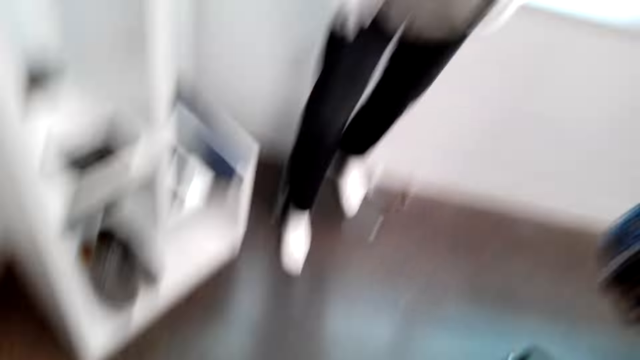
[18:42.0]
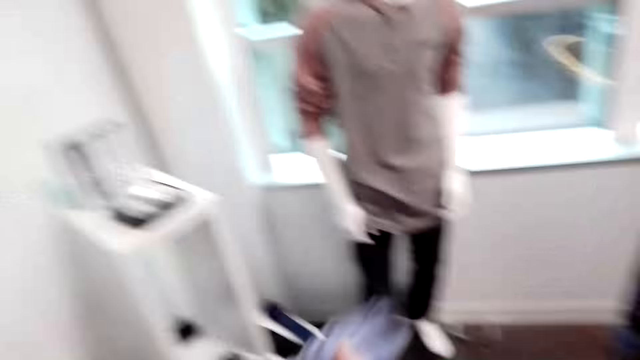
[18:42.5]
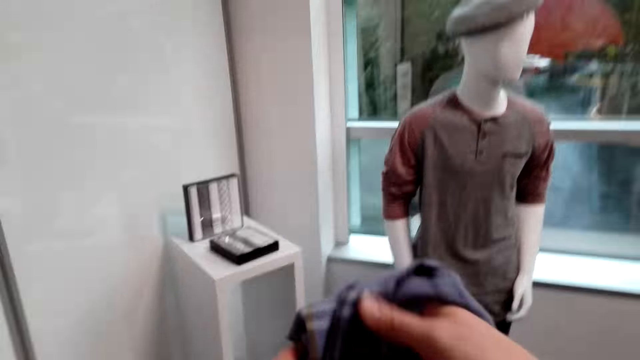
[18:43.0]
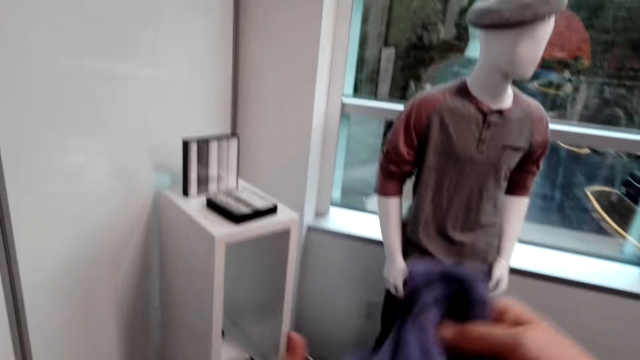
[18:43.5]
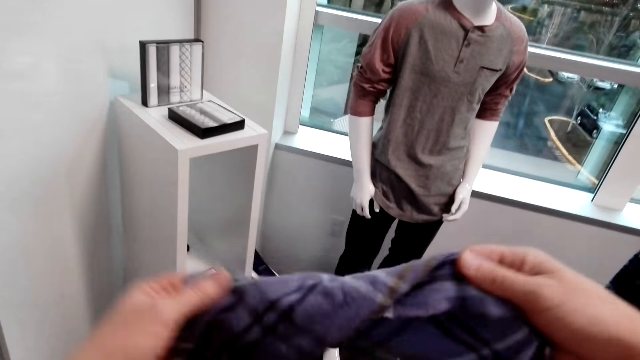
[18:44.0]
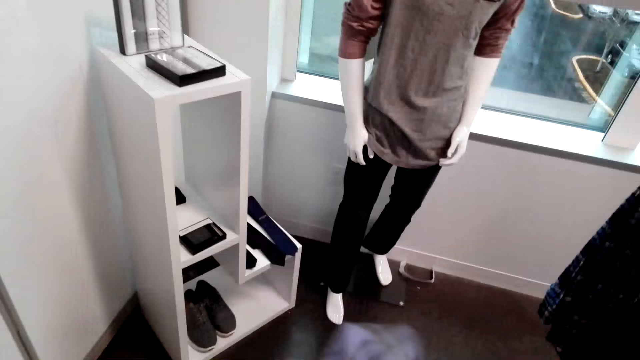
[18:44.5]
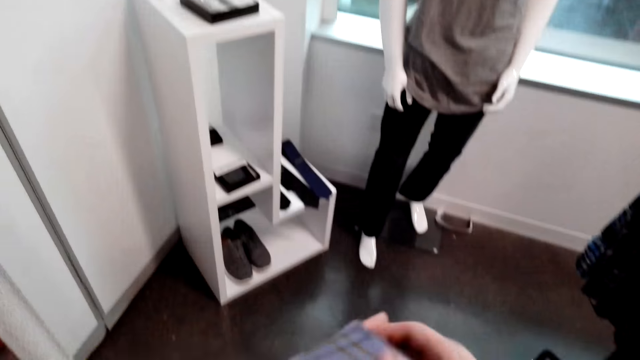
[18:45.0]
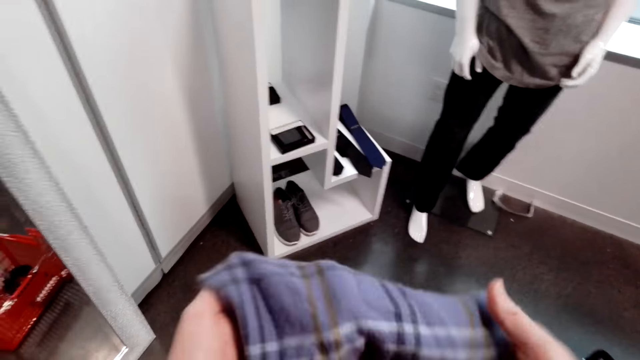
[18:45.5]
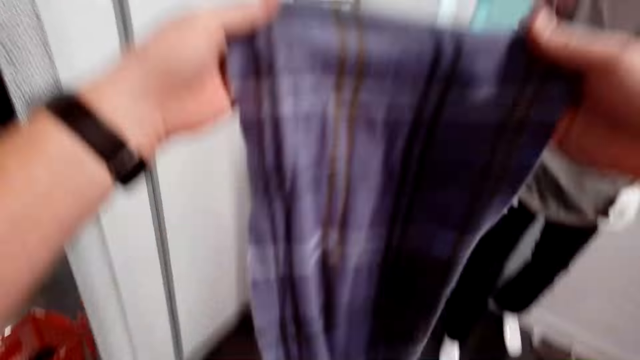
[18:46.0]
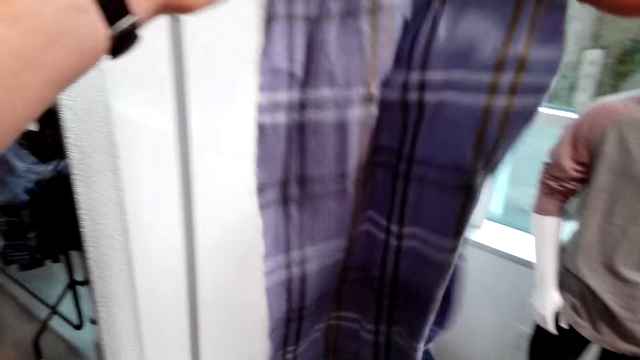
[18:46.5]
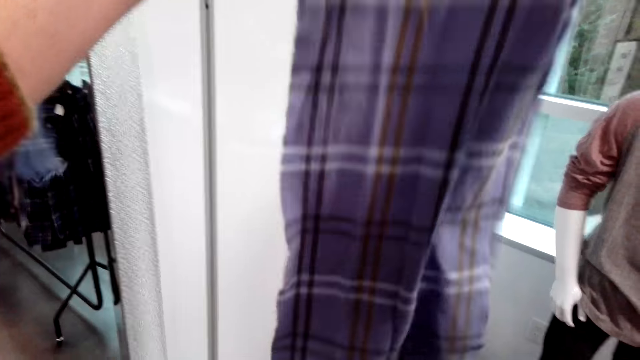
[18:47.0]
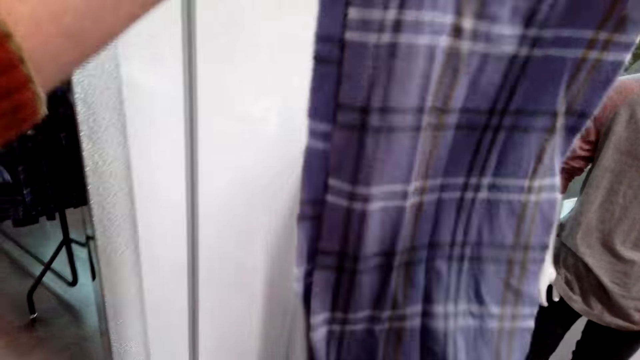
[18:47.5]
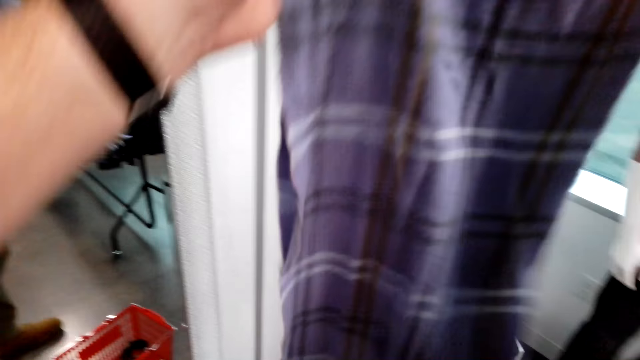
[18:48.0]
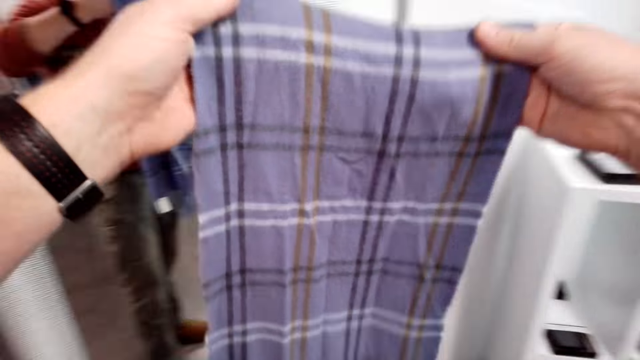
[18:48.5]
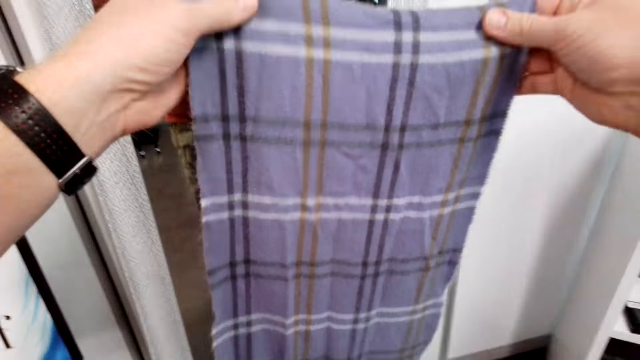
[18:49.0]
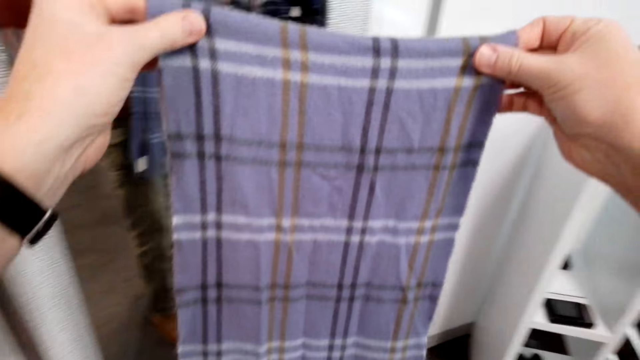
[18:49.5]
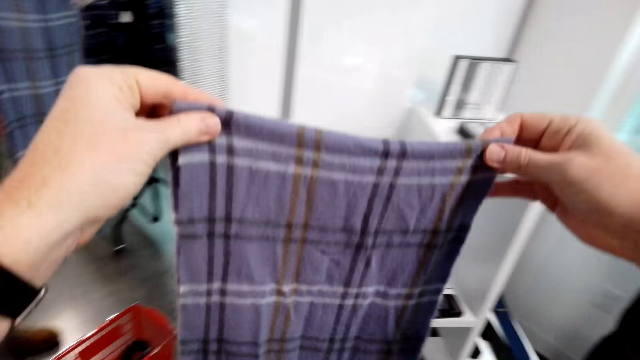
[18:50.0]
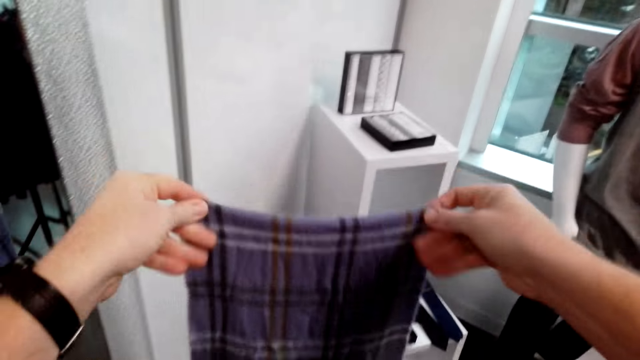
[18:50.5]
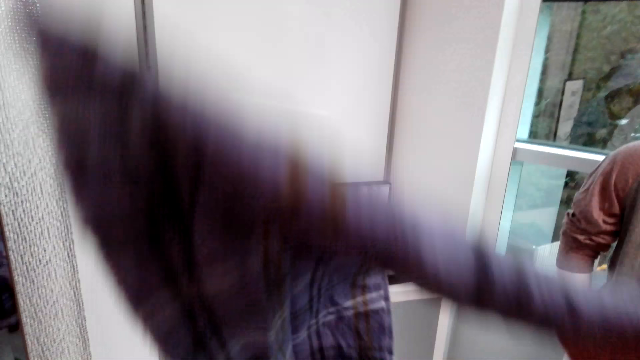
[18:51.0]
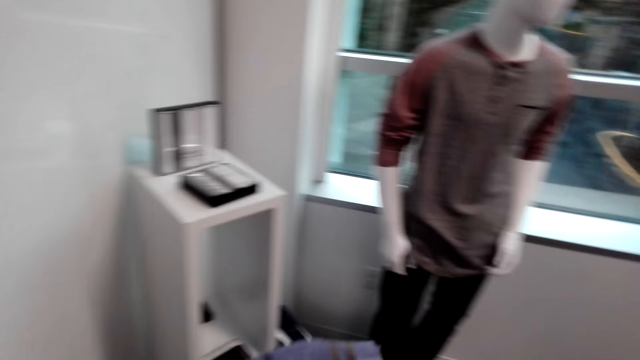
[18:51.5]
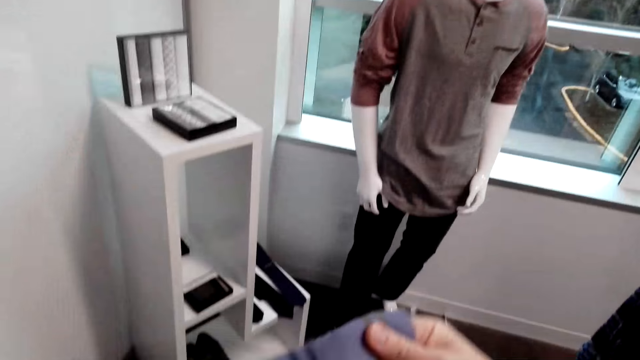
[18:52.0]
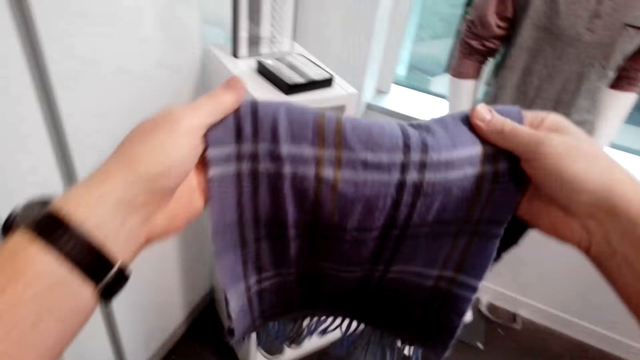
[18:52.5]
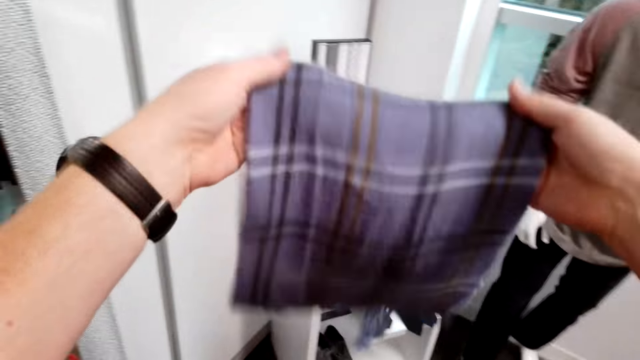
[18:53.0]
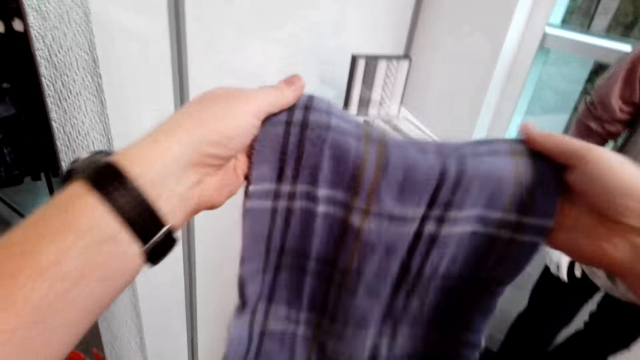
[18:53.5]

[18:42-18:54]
The camera wearer picks the scarves from the shopping basket. He folds the scarf on his hand.

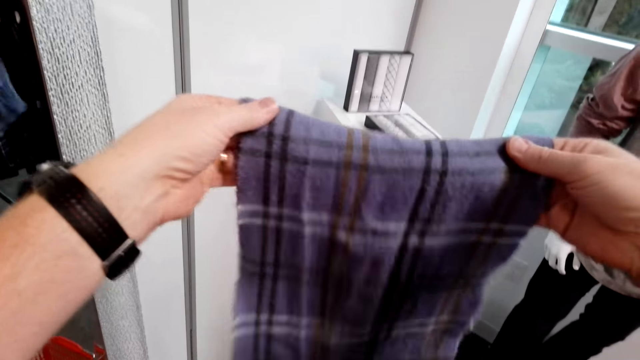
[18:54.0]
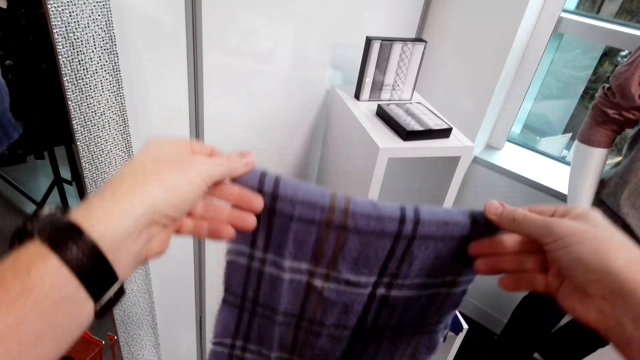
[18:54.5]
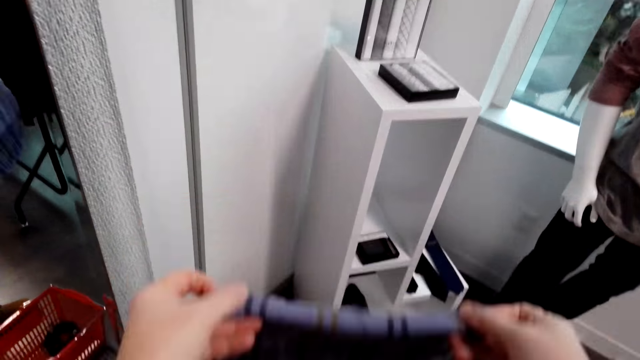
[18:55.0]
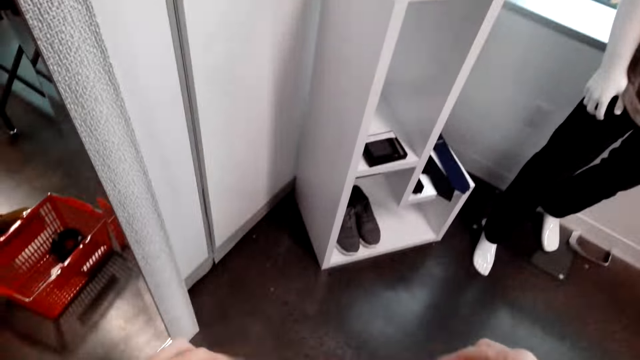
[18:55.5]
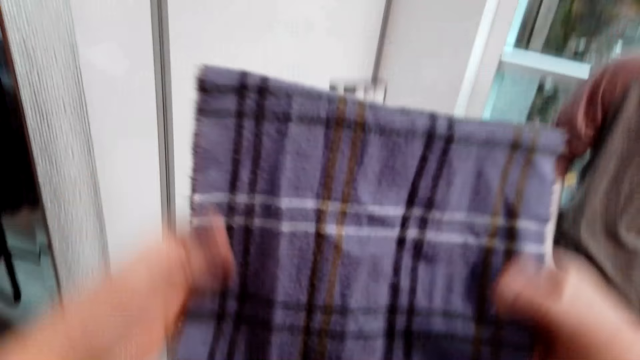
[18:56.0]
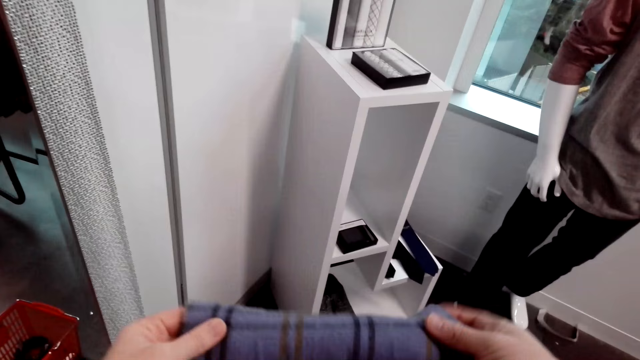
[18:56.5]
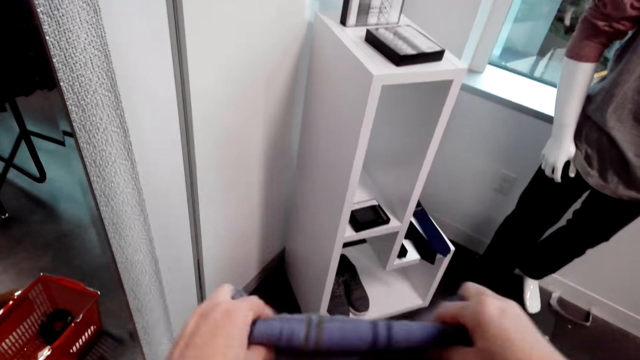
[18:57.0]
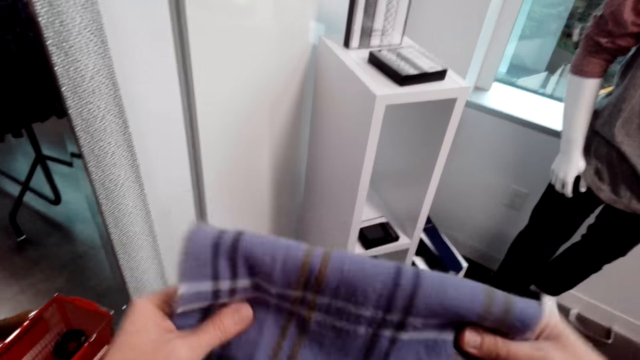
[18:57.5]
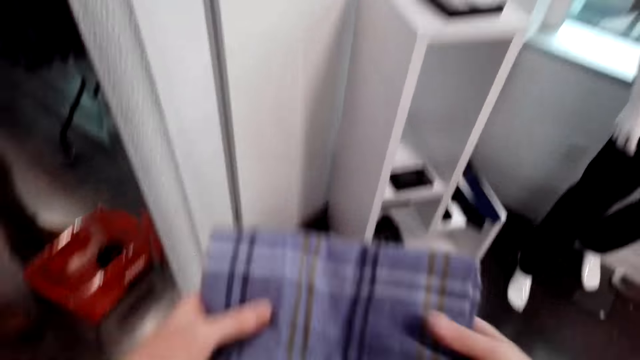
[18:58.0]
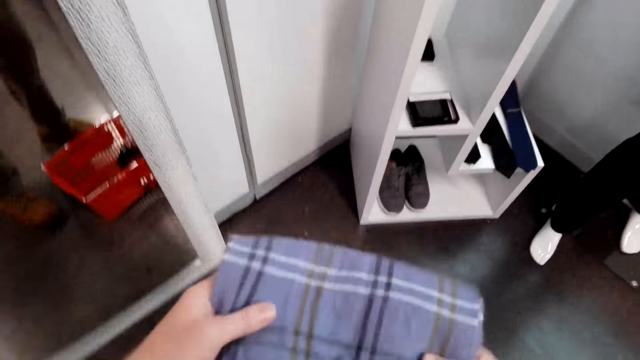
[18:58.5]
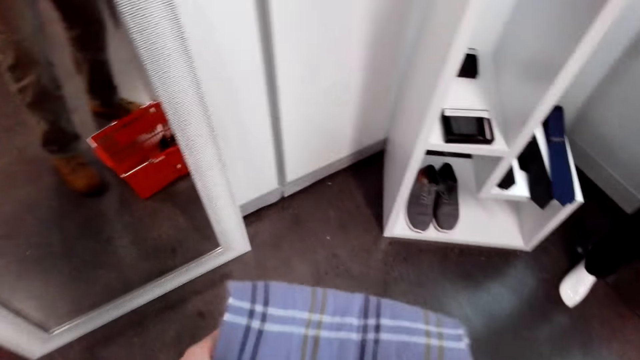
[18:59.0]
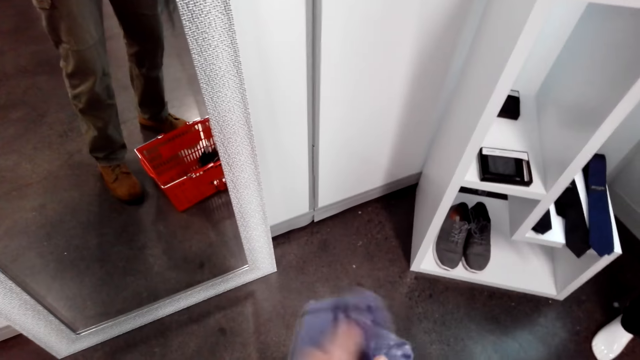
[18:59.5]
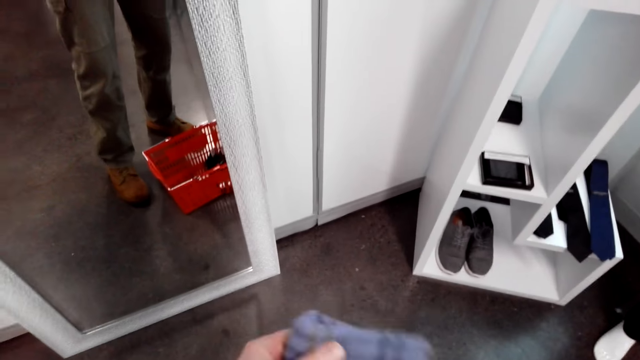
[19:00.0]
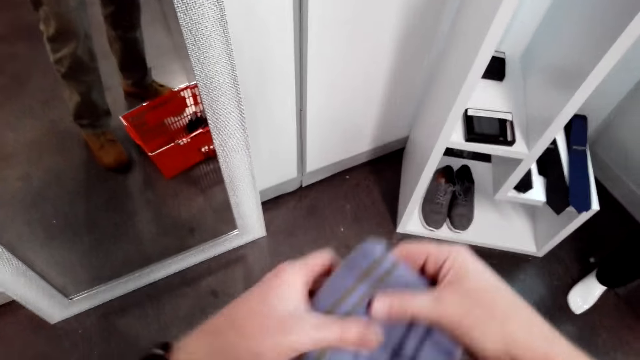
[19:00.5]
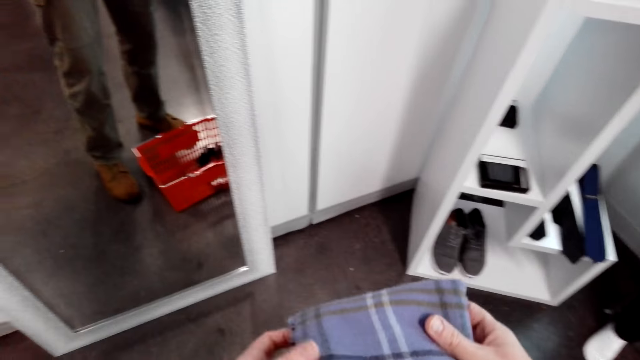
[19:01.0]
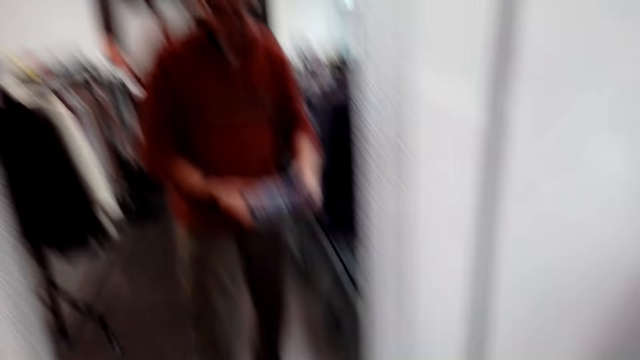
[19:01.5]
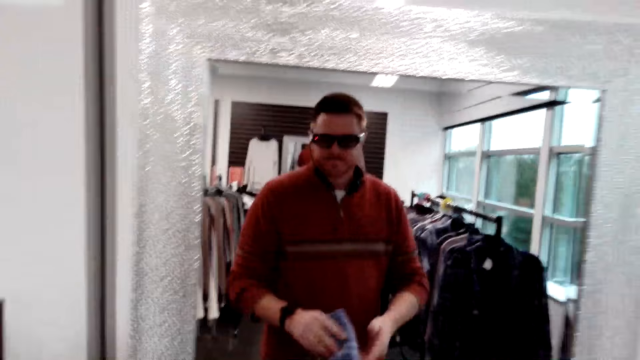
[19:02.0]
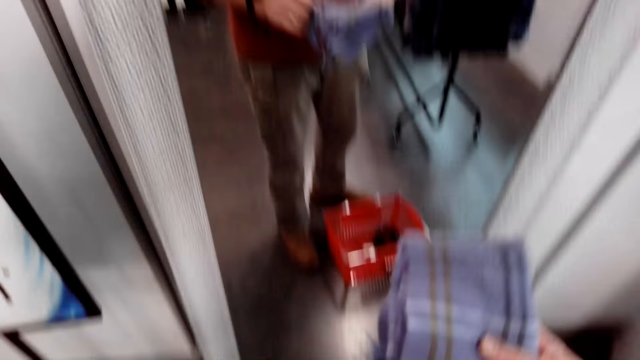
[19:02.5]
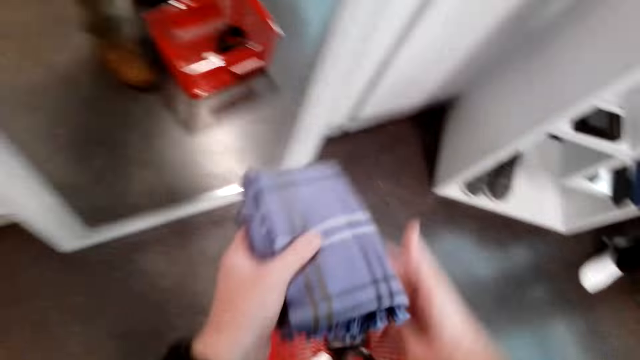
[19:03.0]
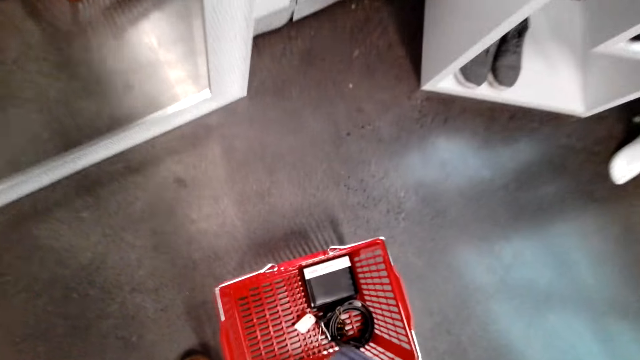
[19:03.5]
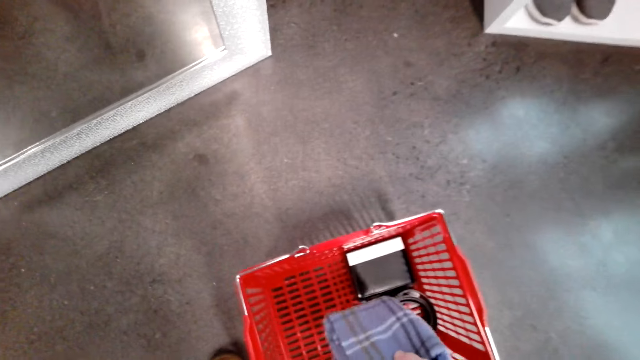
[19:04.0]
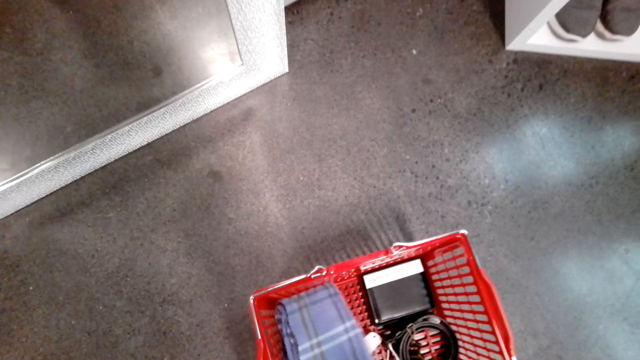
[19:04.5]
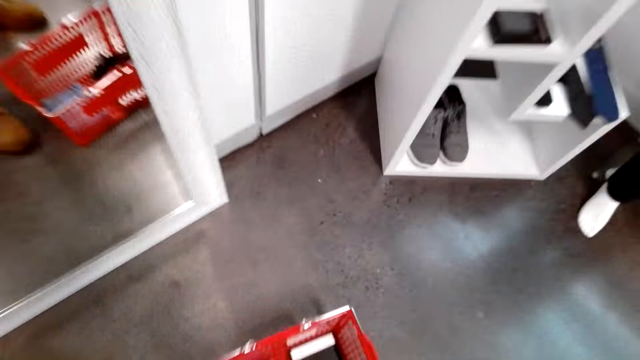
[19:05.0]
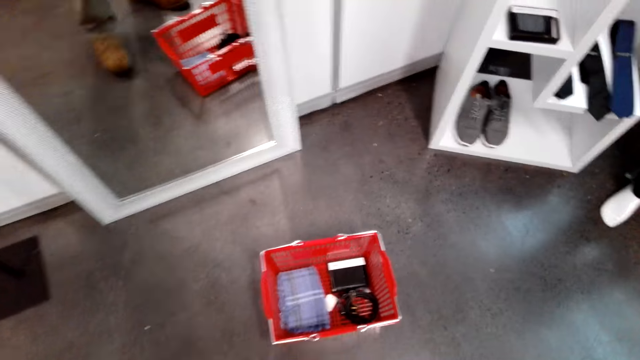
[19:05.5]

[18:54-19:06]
The camera wearer puts the scarves inside the shopping basket.
